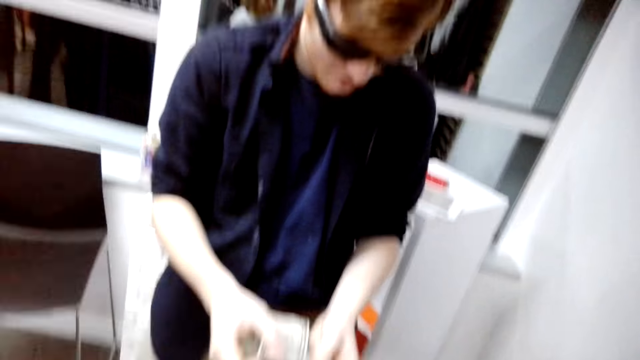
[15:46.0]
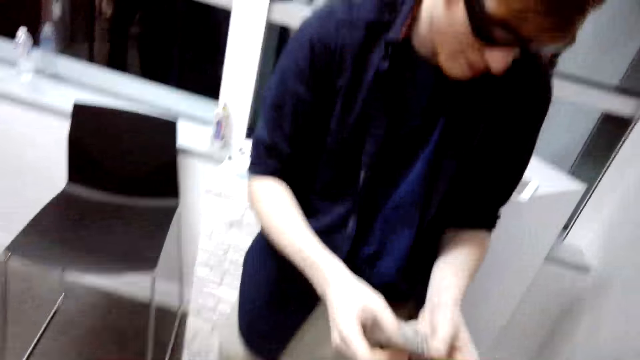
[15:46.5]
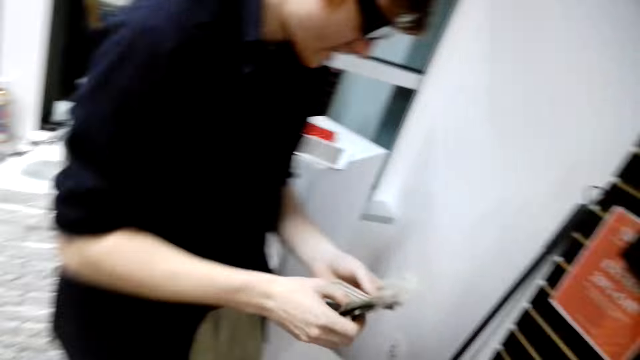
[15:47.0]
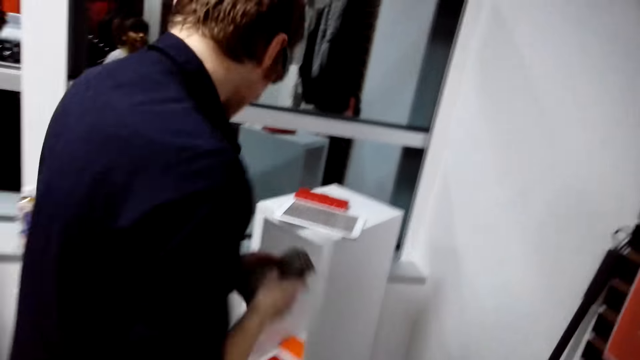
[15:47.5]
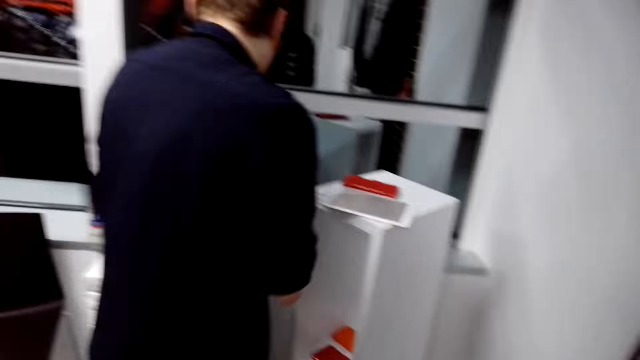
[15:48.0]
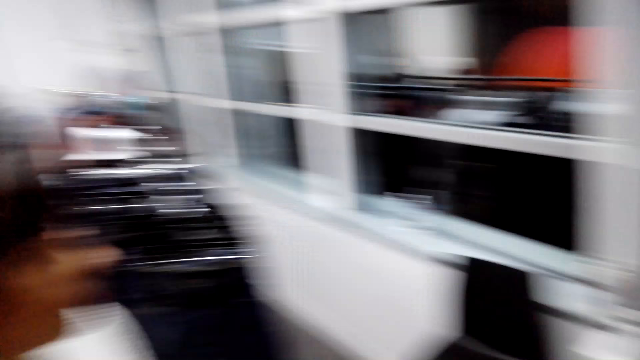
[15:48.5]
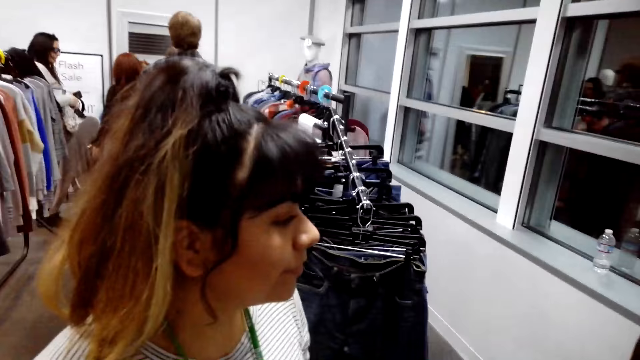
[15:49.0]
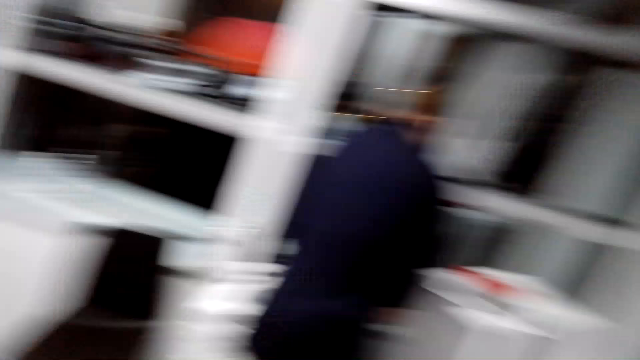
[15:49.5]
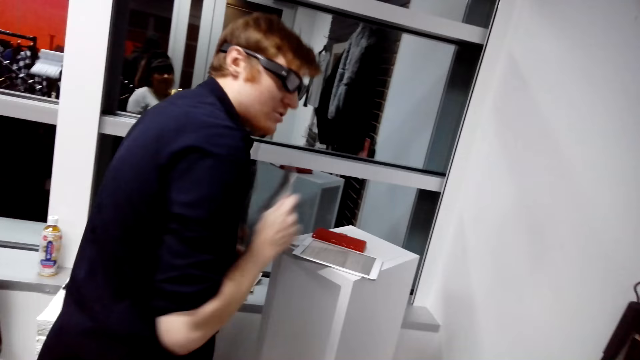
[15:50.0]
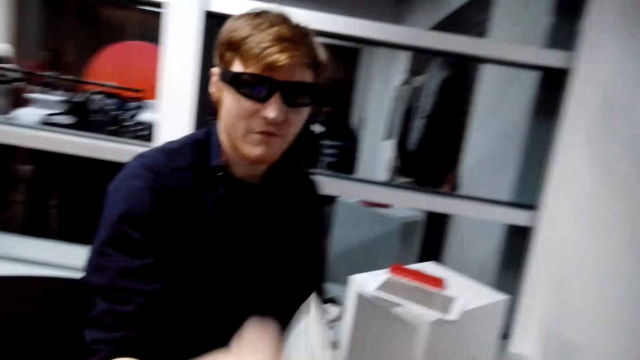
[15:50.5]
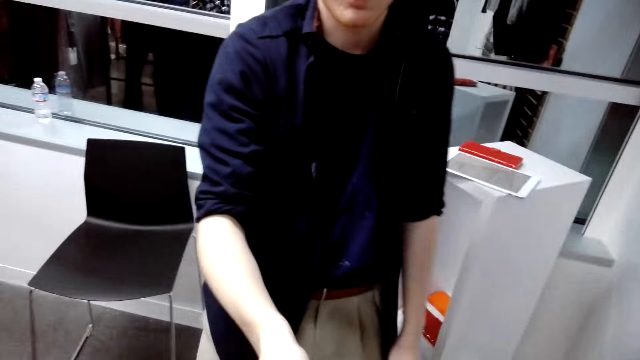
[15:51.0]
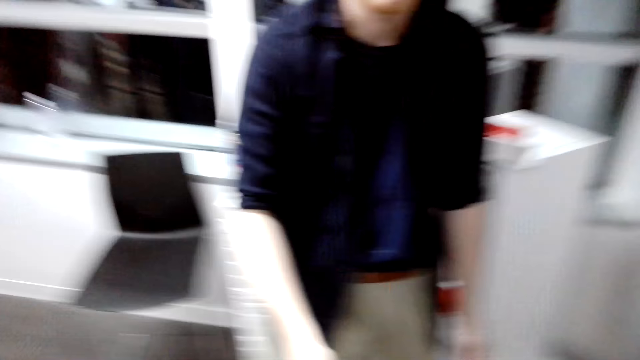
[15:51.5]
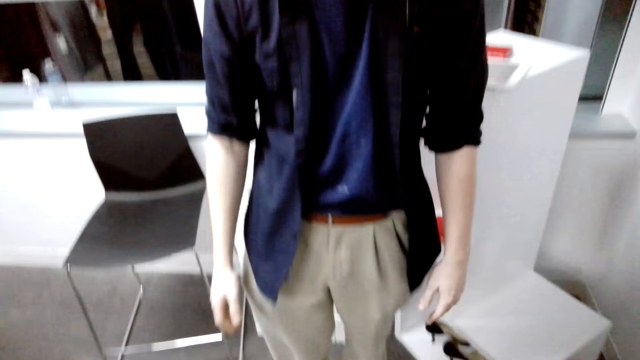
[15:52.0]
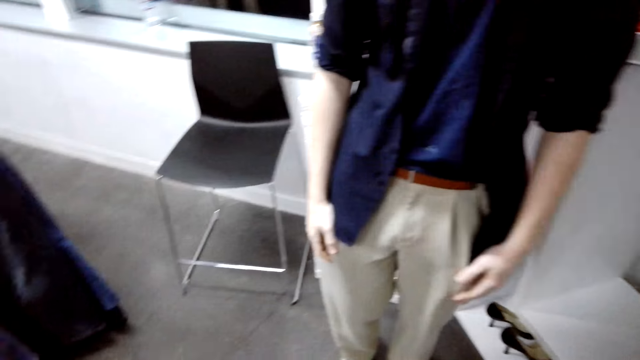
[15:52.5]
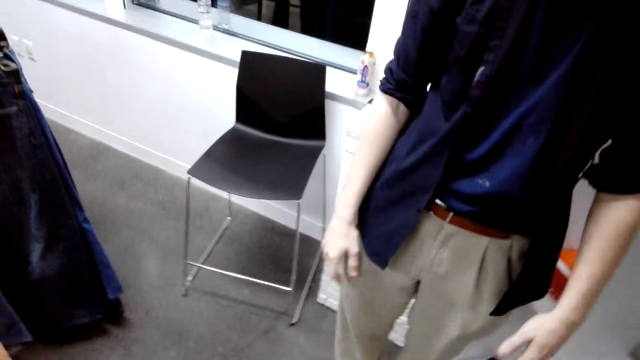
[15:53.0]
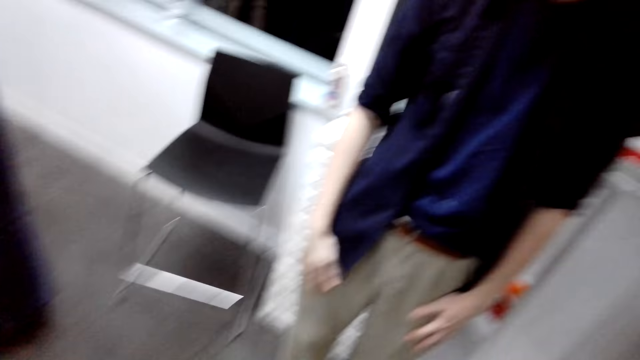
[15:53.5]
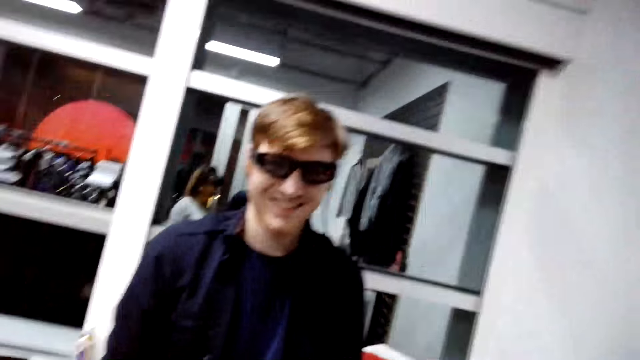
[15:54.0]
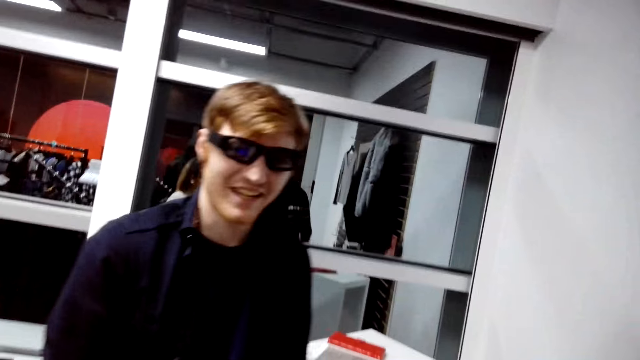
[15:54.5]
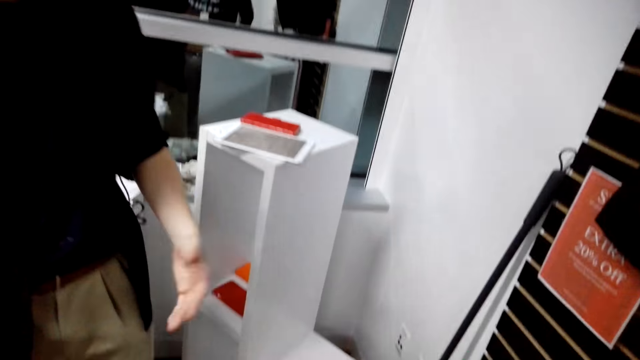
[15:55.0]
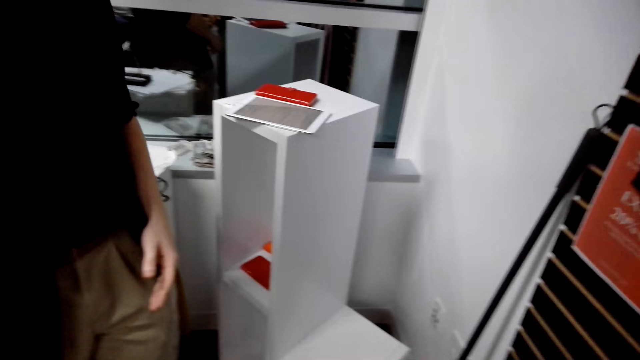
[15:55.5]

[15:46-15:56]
The man counts money and carries money. The camera wearer turns around. They look at the lady. The man gives the camera wearer money. The man talks to the camera wearer.

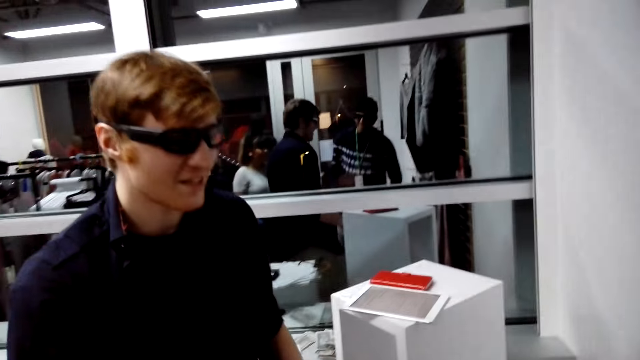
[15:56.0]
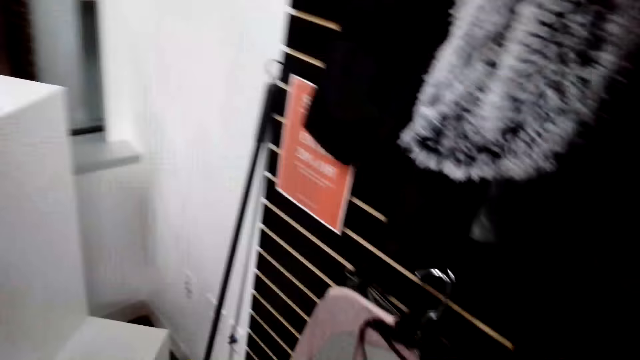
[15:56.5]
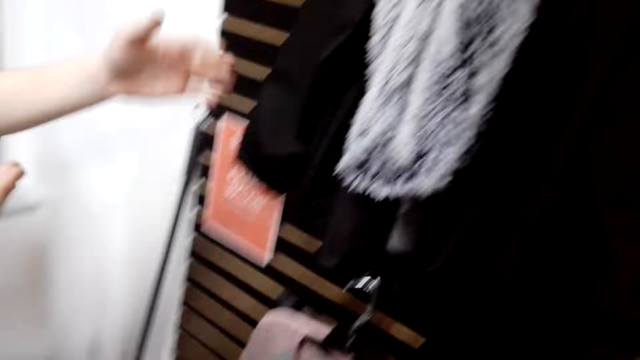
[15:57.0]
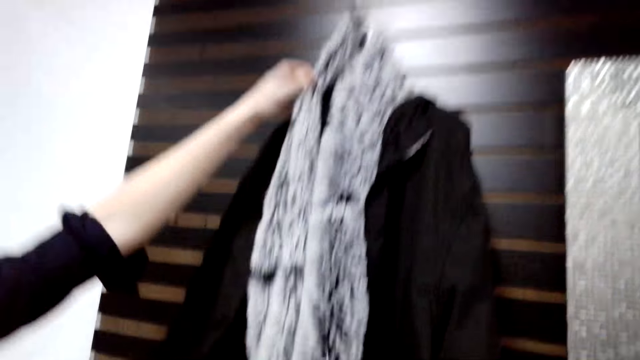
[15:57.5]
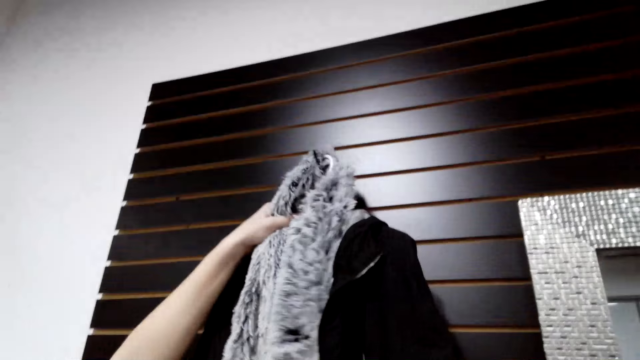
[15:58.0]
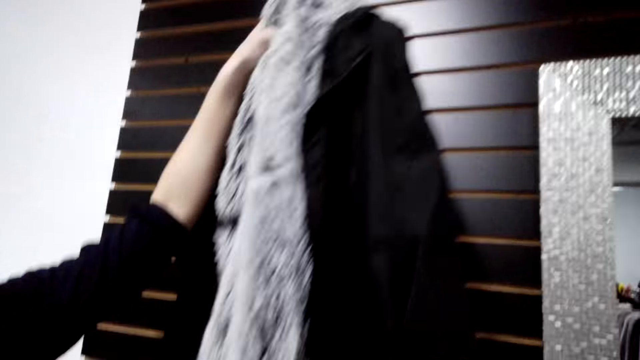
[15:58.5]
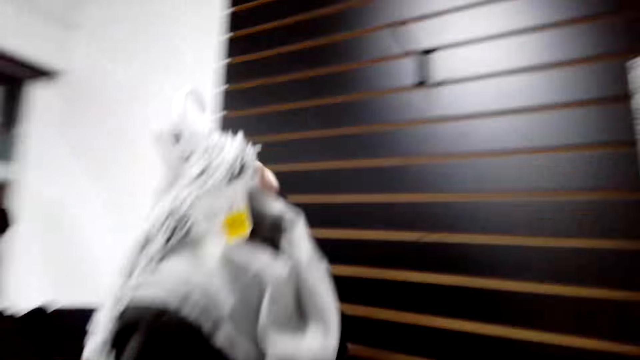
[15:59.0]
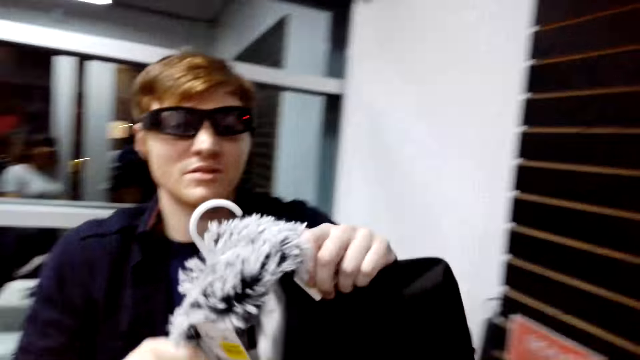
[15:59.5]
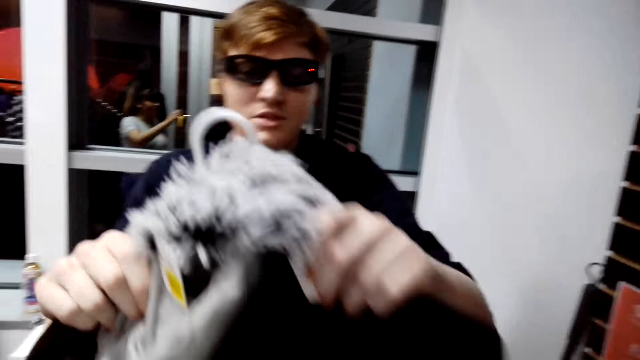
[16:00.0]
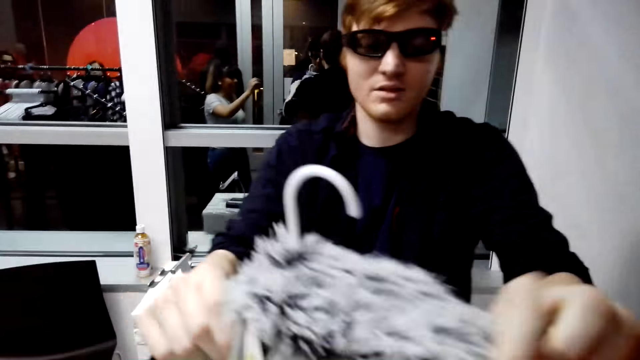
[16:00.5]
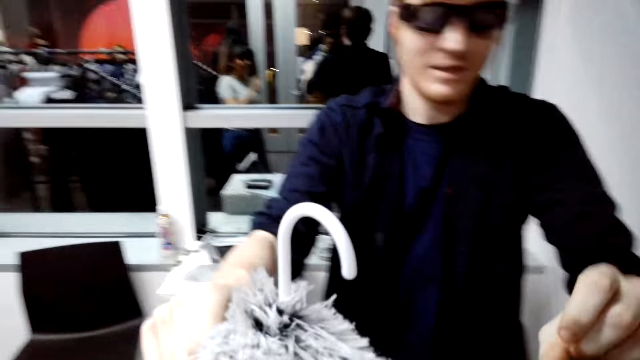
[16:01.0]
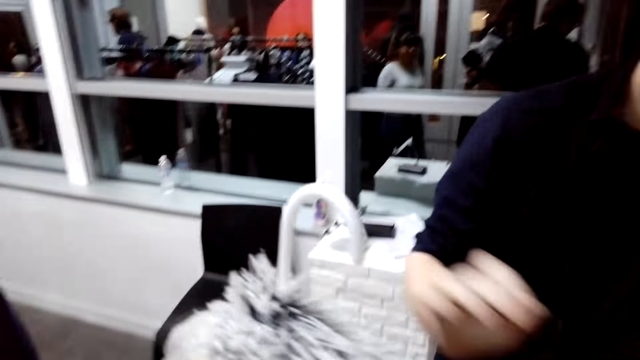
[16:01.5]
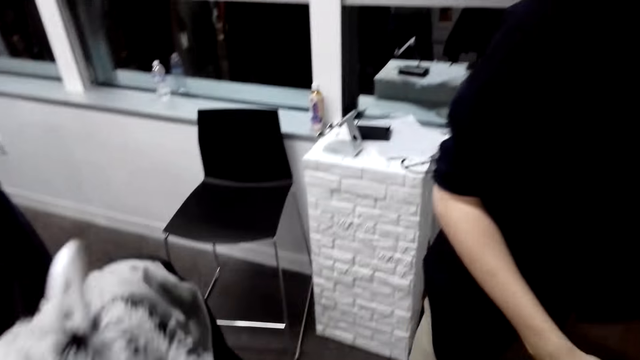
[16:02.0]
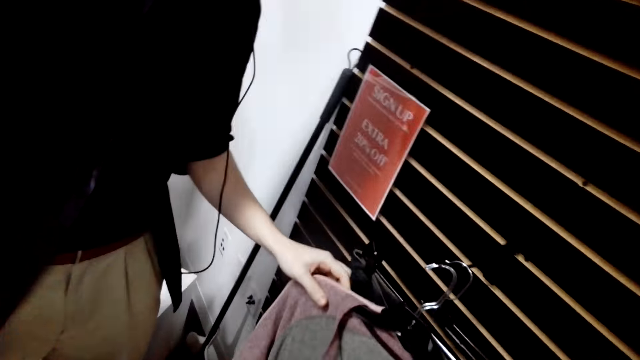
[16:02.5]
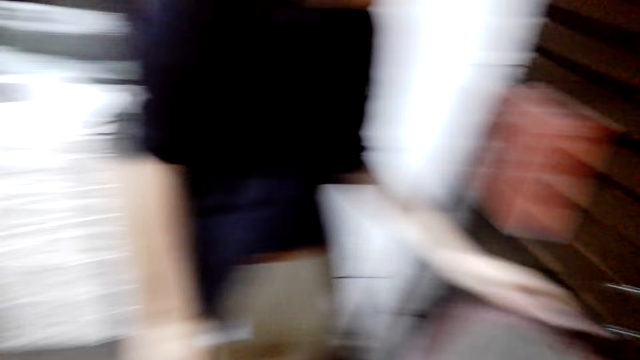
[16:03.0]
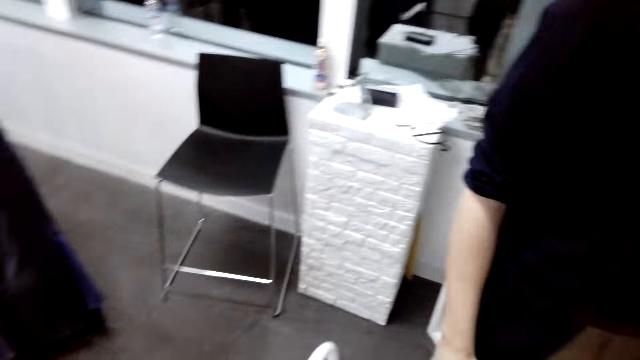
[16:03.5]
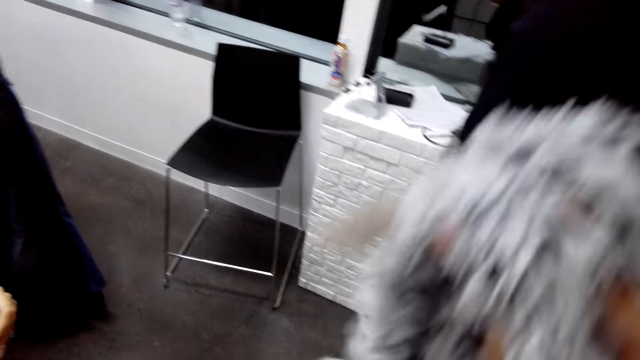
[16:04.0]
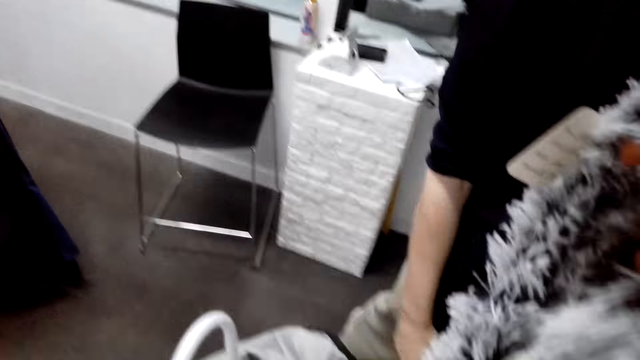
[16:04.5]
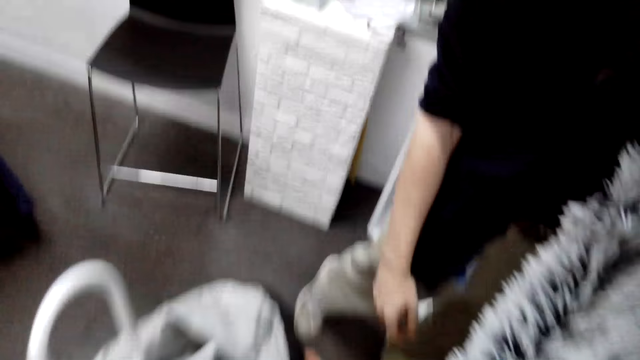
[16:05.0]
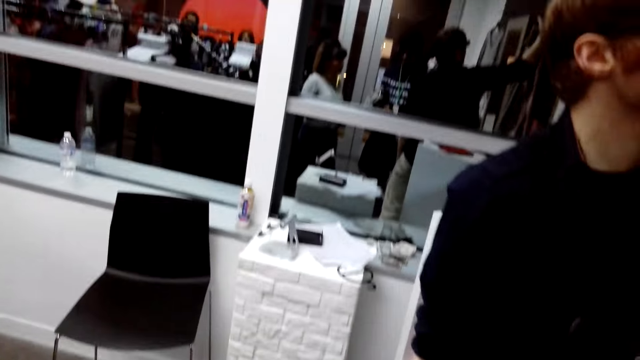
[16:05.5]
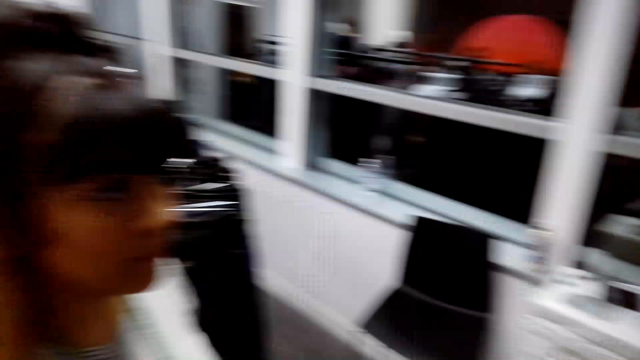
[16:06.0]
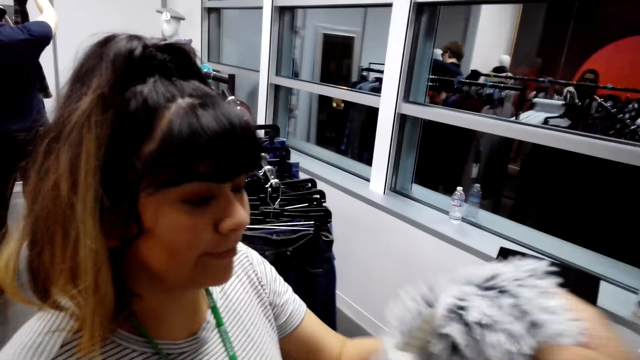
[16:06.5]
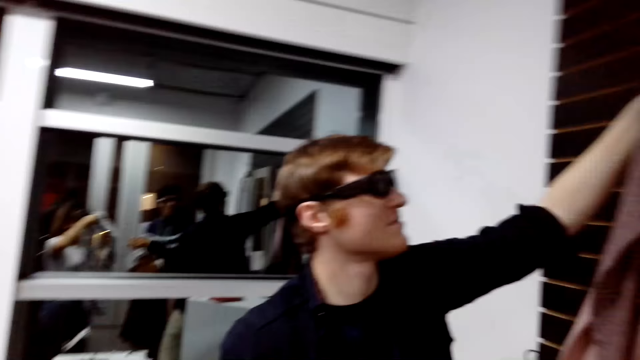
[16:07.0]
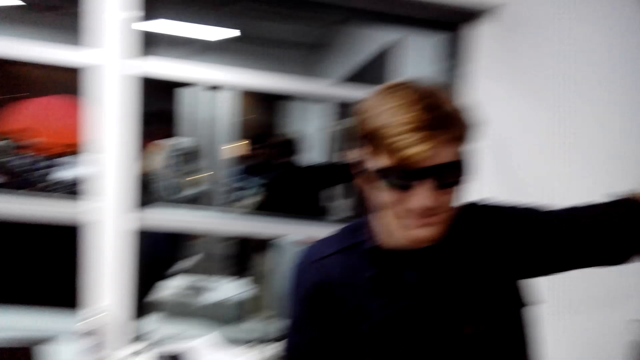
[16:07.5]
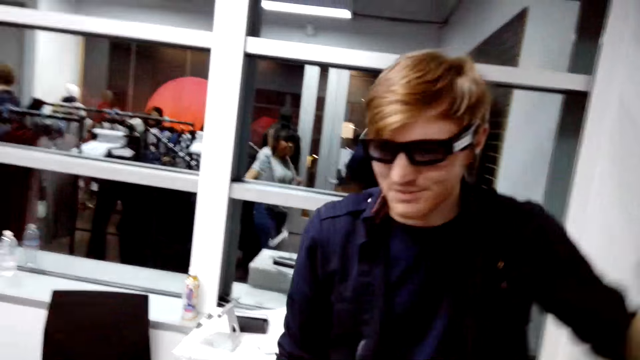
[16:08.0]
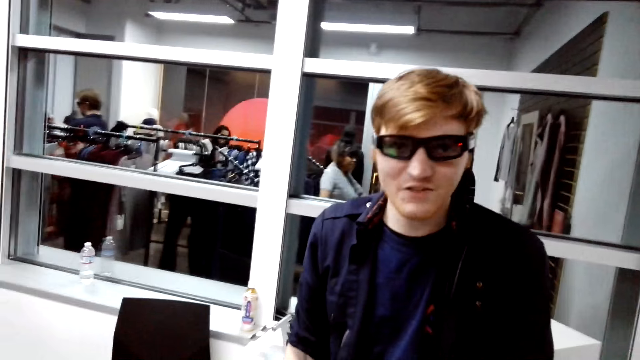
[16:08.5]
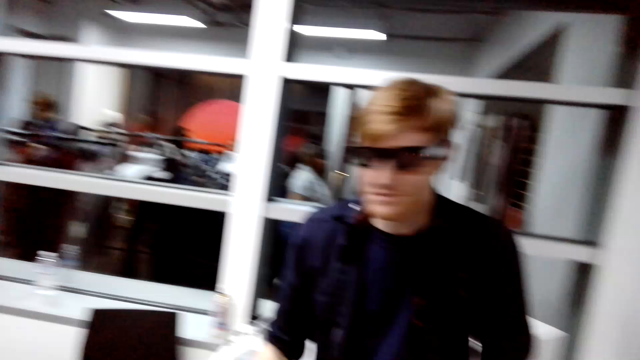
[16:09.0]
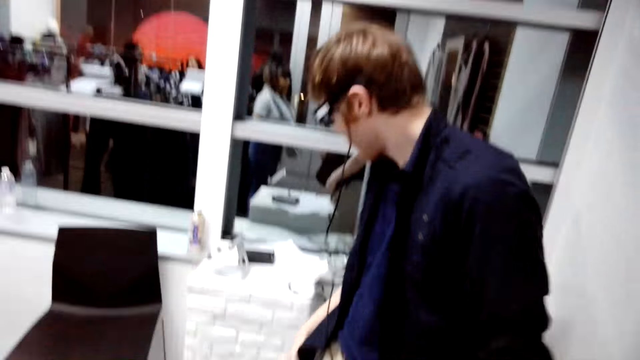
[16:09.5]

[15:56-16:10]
The man unhangs the jacket and the scarf from the wall. The man gives the camera wearer the jacket and the scarf. The man touches a t-shirt. The camera wearer looks around, holds cloth, and gives the lady the scarf. The man talks to the camera wearer.
